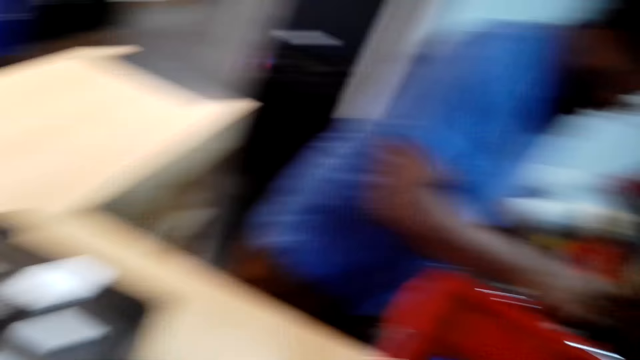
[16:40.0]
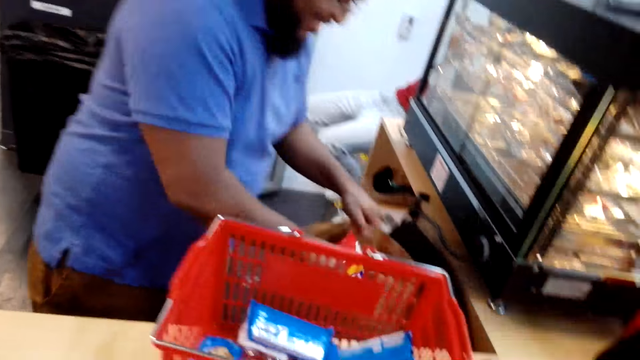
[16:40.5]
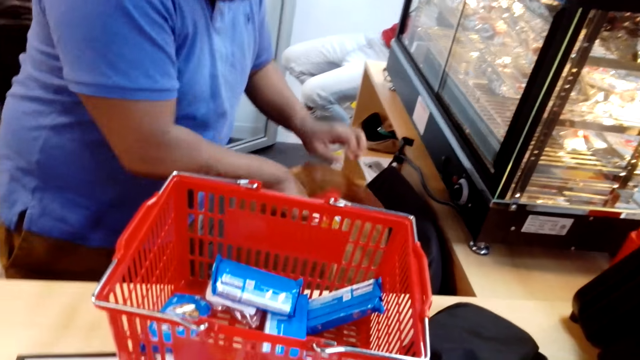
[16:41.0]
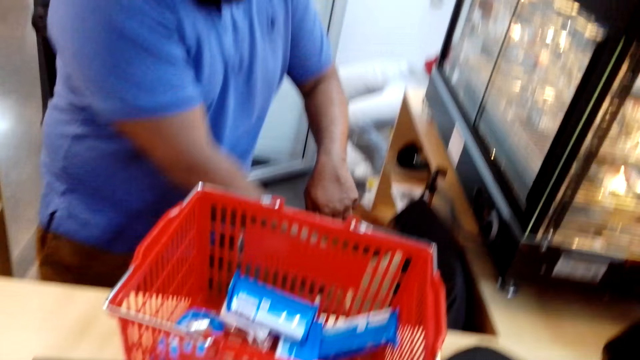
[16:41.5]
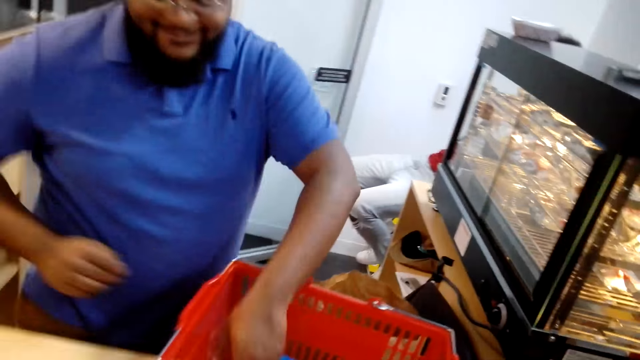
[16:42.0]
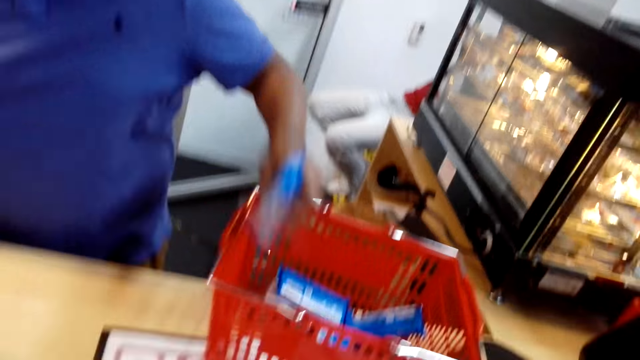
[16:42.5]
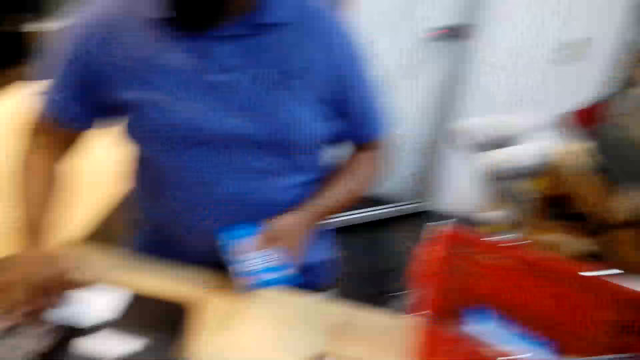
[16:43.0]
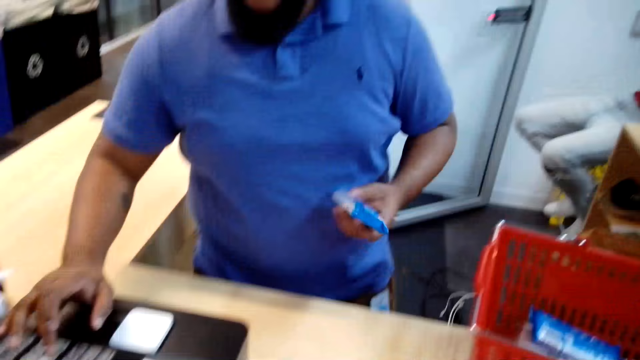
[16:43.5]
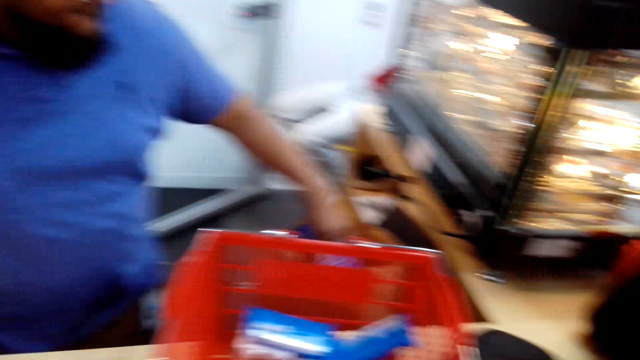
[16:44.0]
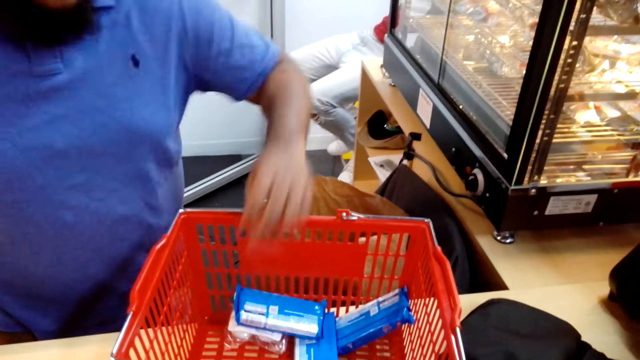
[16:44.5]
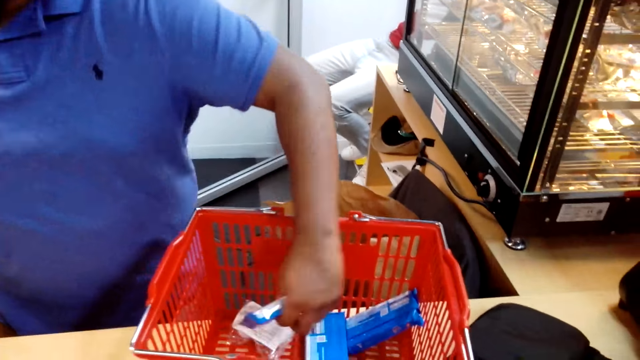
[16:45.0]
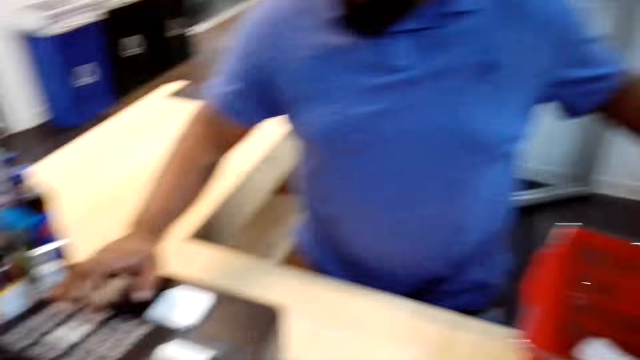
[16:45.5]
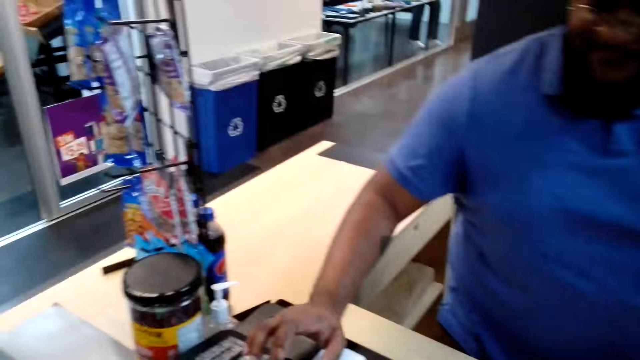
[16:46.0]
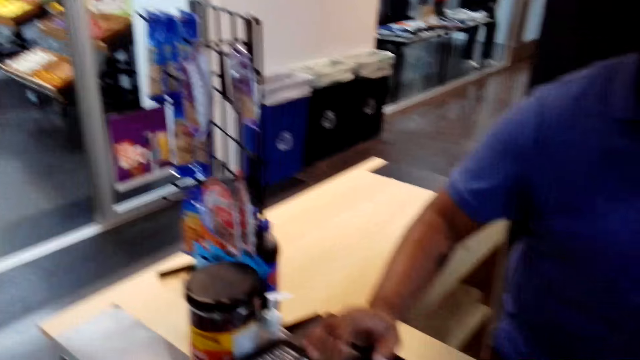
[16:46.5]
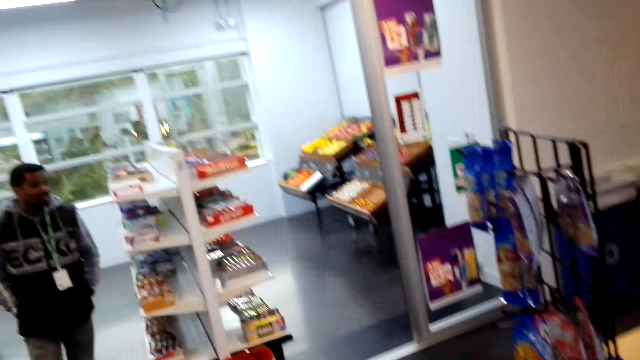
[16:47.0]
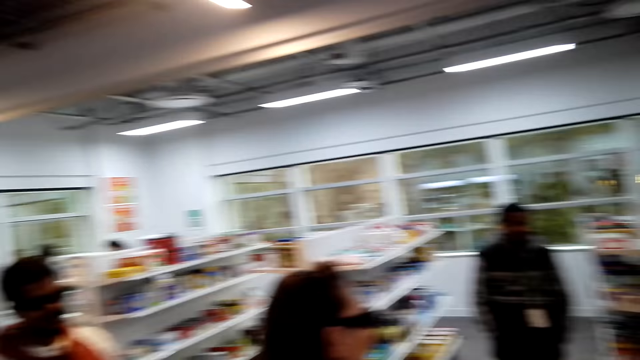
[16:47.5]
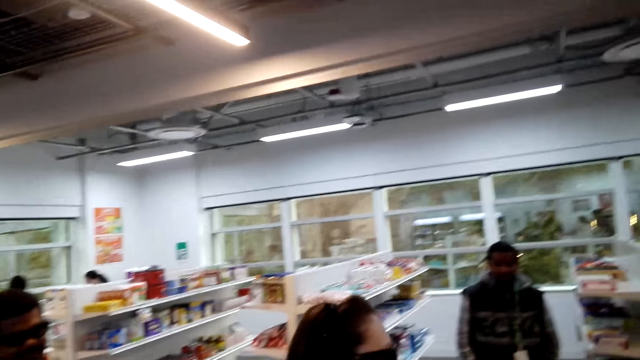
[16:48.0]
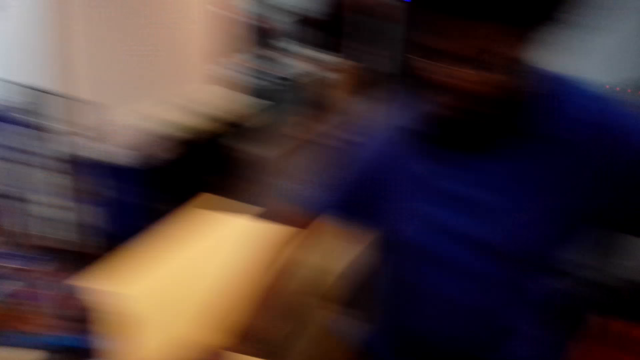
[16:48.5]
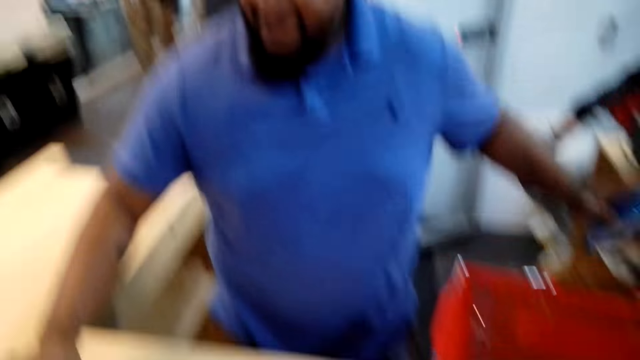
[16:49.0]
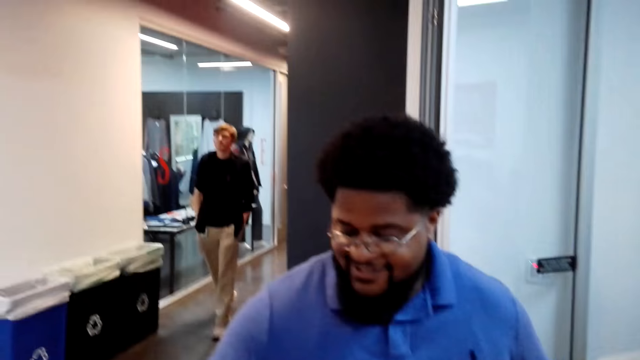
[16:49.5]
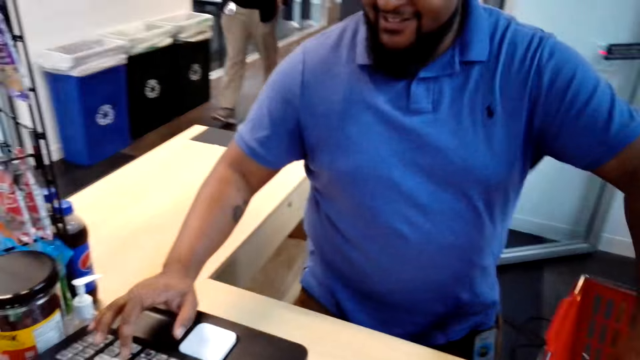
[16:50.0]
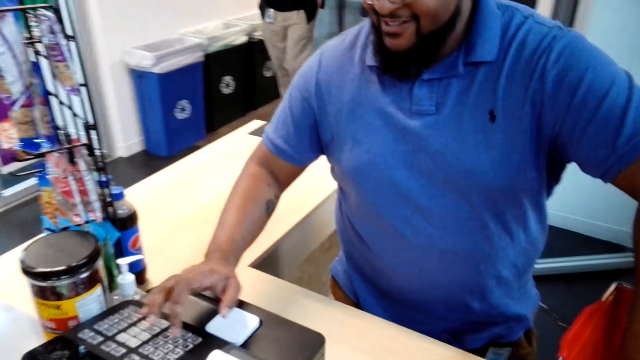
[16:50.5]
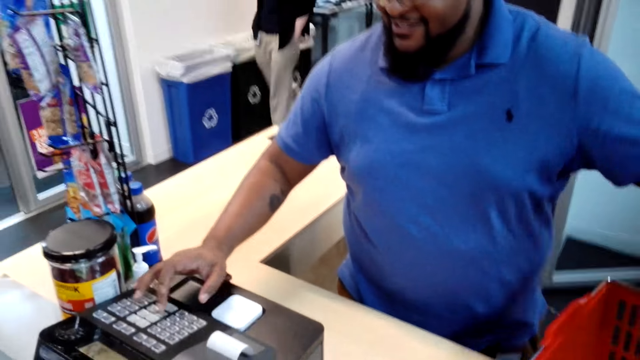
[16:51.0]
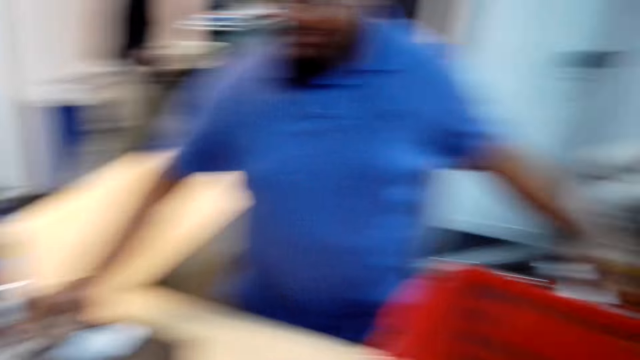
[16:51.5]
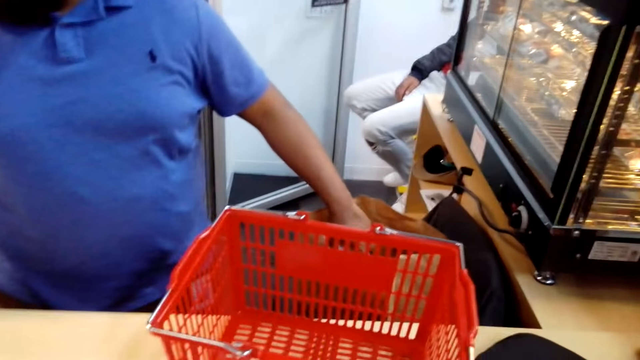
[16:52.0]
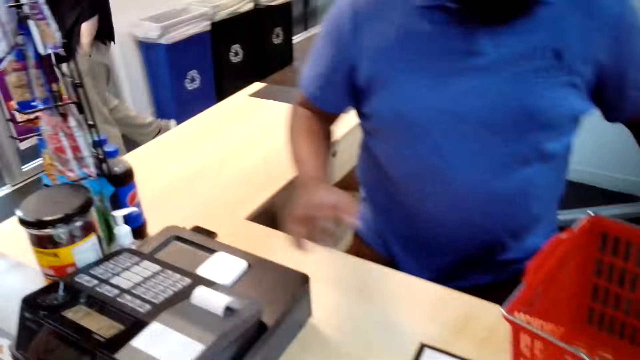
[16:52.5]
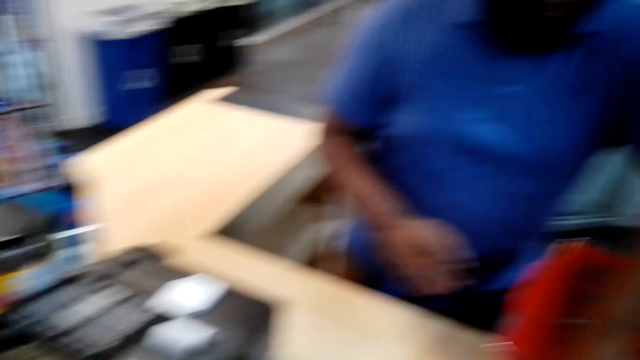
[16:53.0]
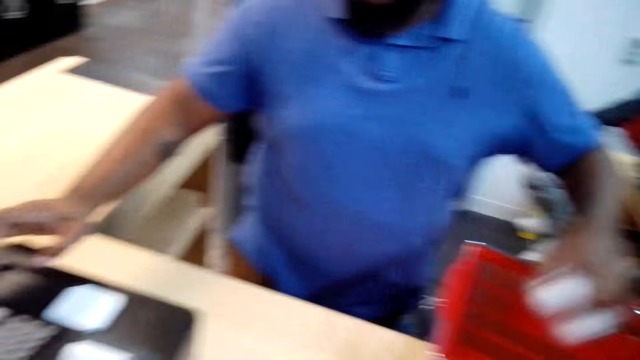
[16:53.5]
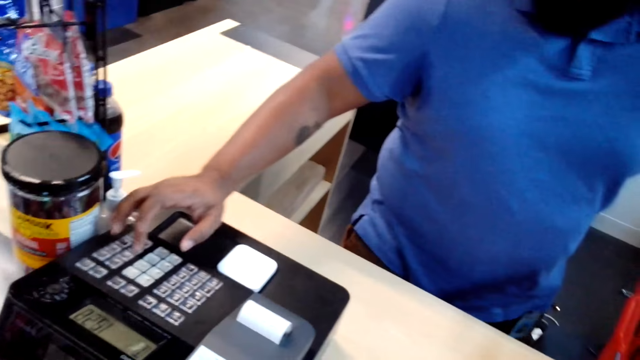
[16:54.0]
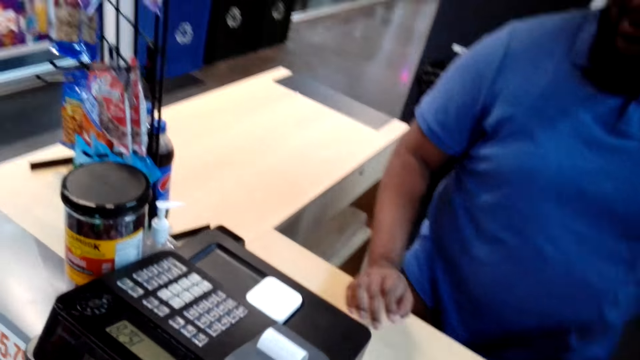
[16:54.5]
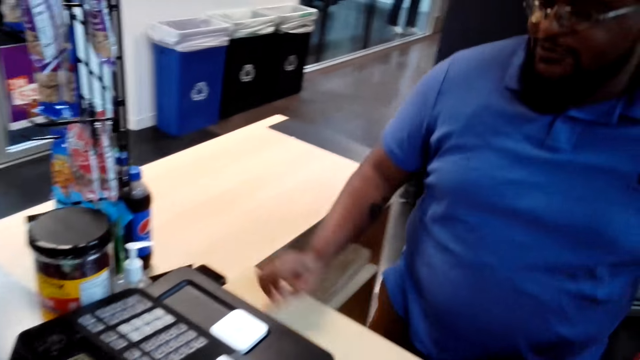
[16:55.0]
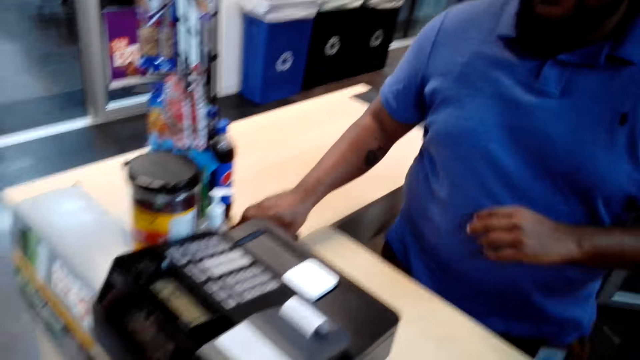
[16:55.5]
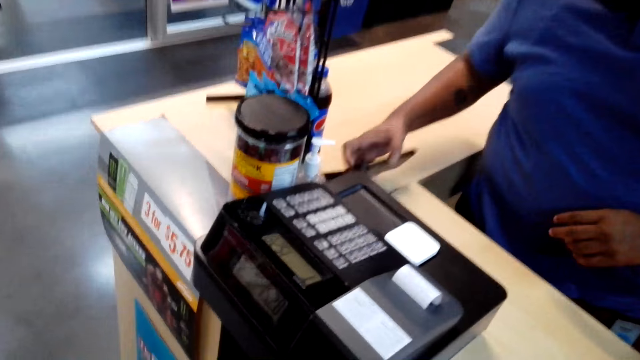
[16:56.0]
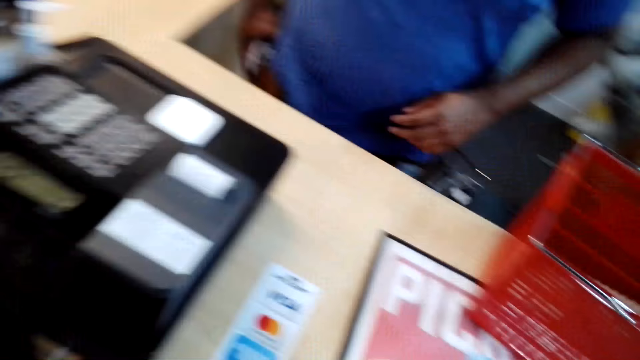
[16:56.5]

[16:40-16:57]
A man puts the Bugles inside the shopping bag. The man takes the chocolate out of the shopping basket. The man presses numbers on the POS machine. The man puts the chocolate inside the shopping bag. The man takes the chocolate out of the shopping basket. The man presses numbers on the POS machine. The camera wearer looks around the supermarket. The man puts something inside the shopping bag. The man presses numbers on the POS machine. The man puts the chocolate inside the shopping bag. The man takes something out of the shopping basket. The man presses numbers on the POS machine. The man talks to the camera wearer. The man picks up his phone from the table.

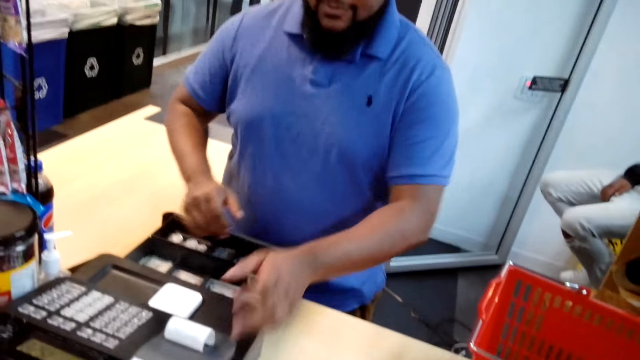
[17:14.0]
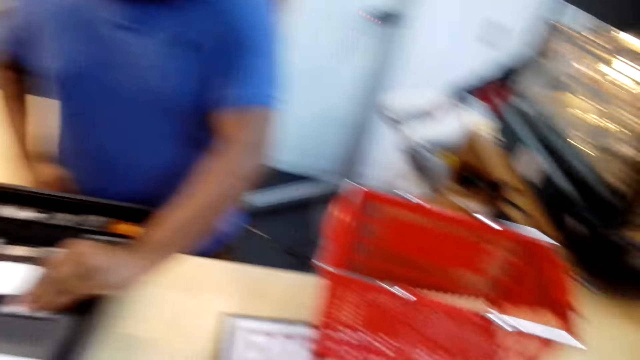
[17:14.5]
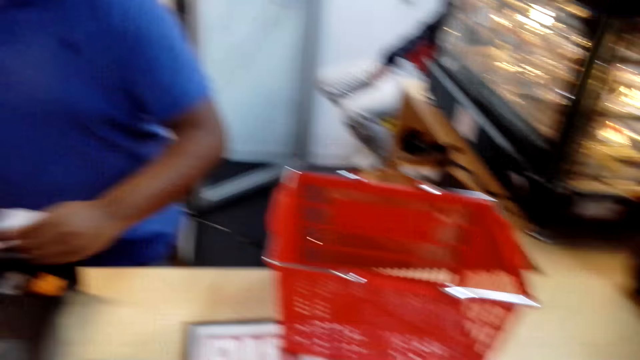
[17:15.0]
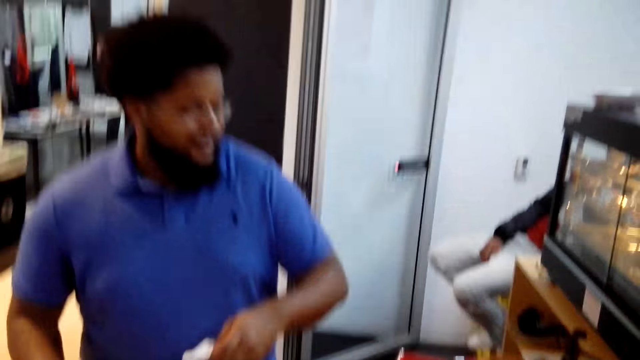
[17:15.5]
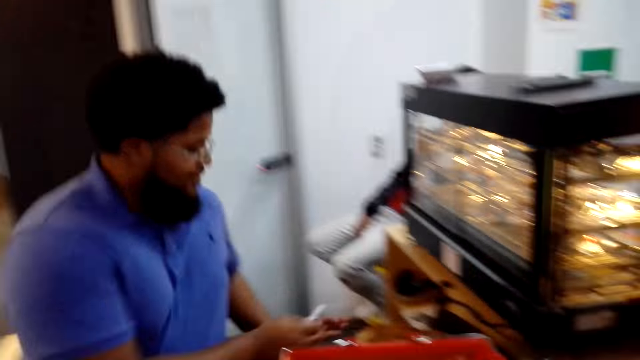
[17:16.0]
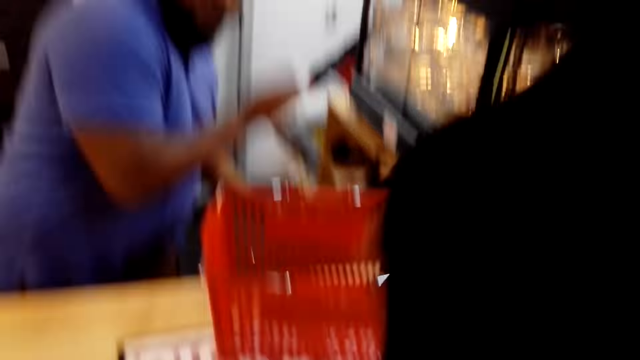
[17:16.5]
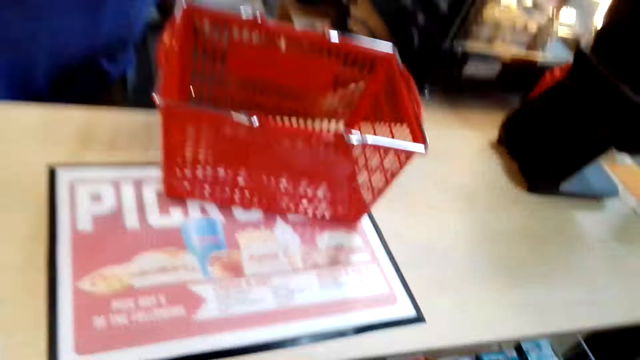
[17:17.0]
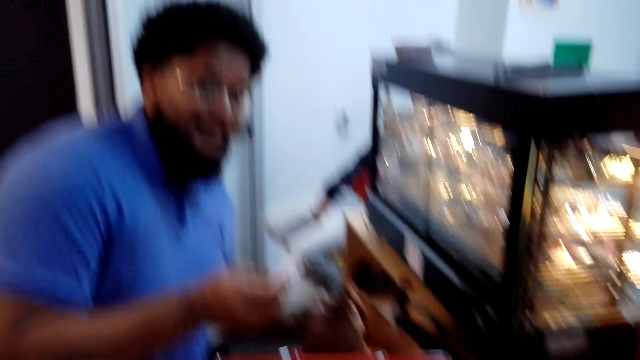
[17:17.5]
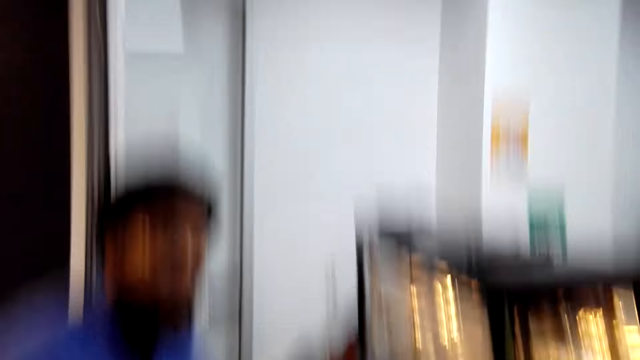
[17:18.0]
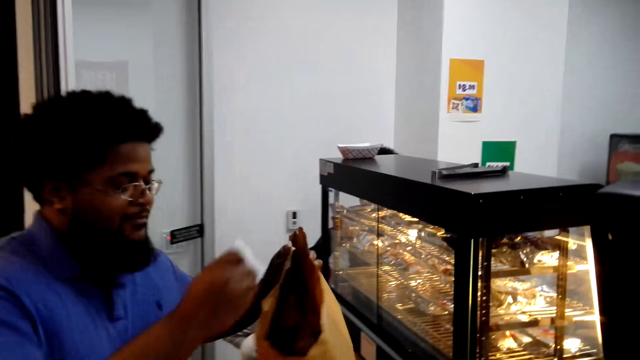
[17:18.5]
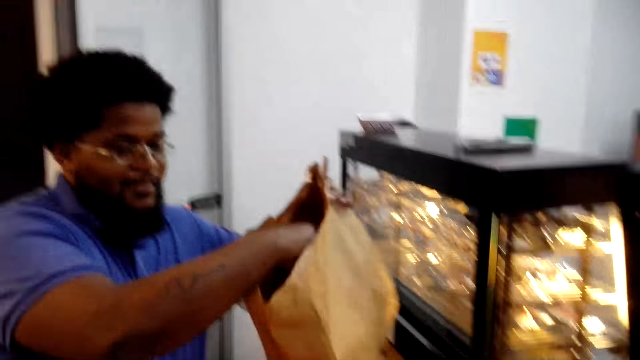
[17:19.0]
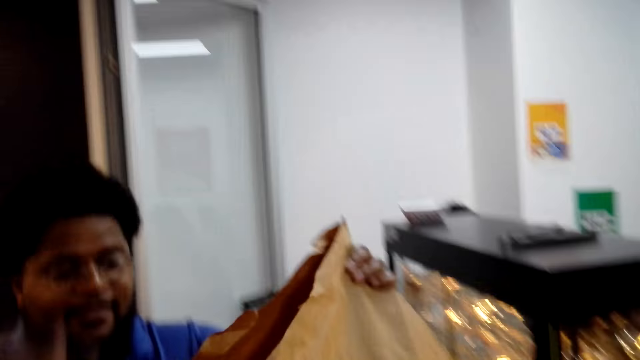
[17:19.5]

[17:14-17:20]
A man pulls a receipt from the cash register. The man holds the receipt. The man puts the receipt inside the shopping bag. The camera wearer lifts the jacket. The man lifts the shopping bag.
